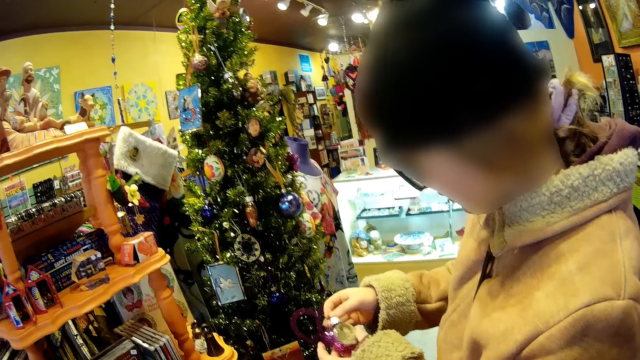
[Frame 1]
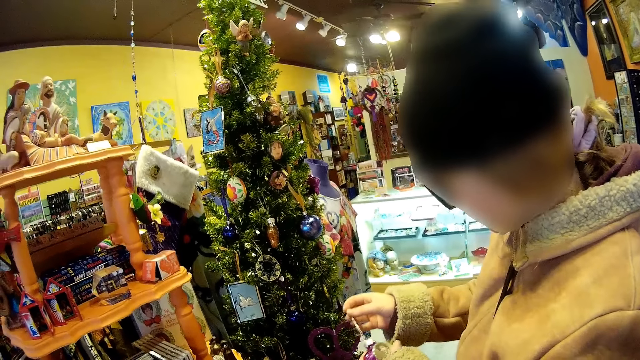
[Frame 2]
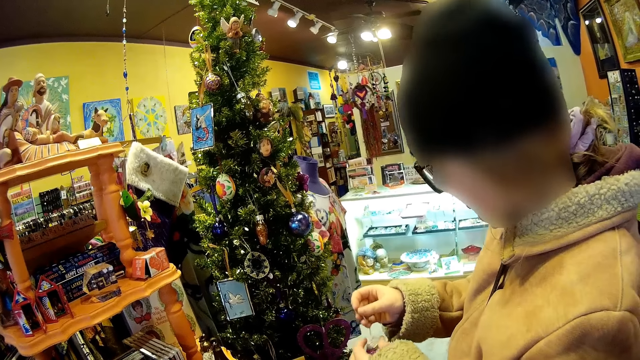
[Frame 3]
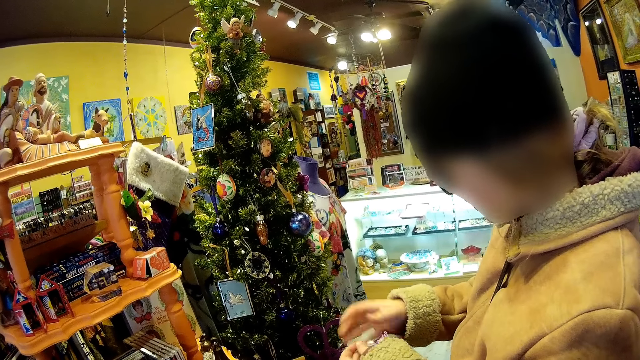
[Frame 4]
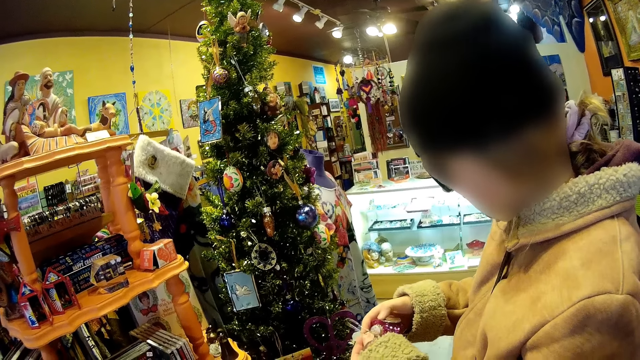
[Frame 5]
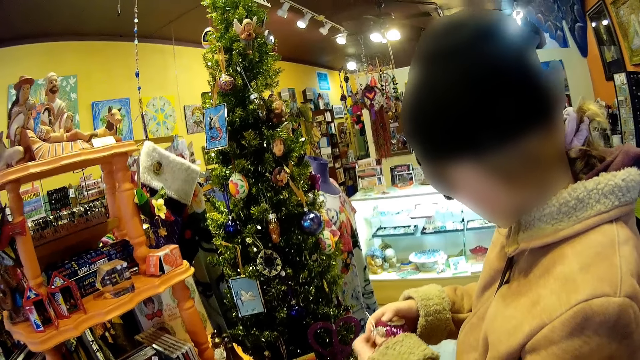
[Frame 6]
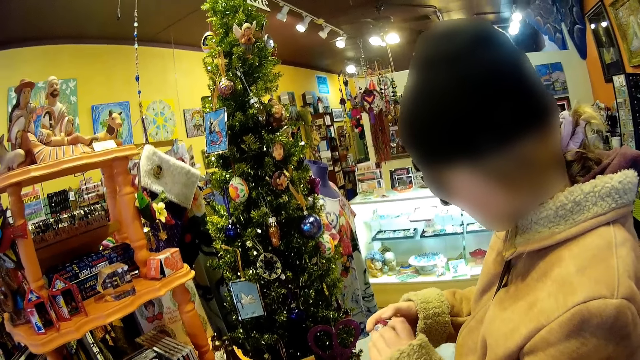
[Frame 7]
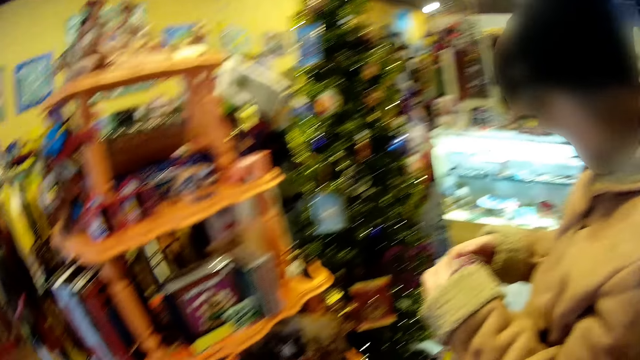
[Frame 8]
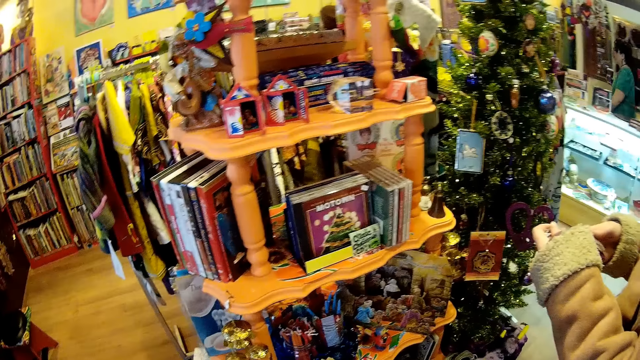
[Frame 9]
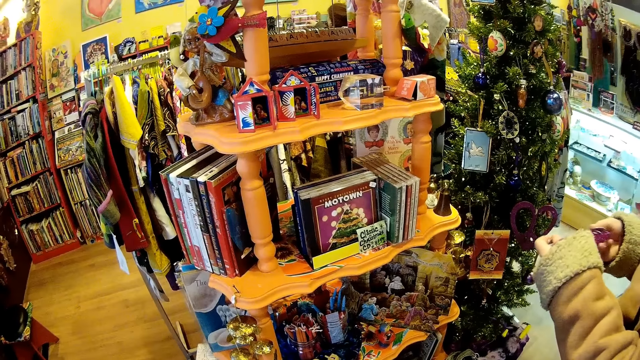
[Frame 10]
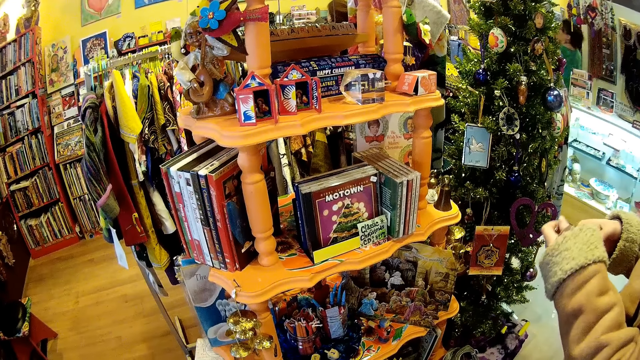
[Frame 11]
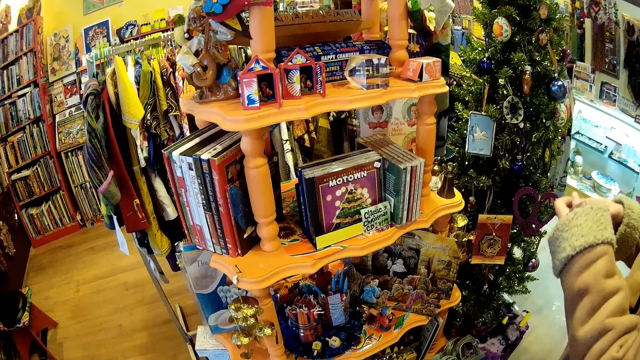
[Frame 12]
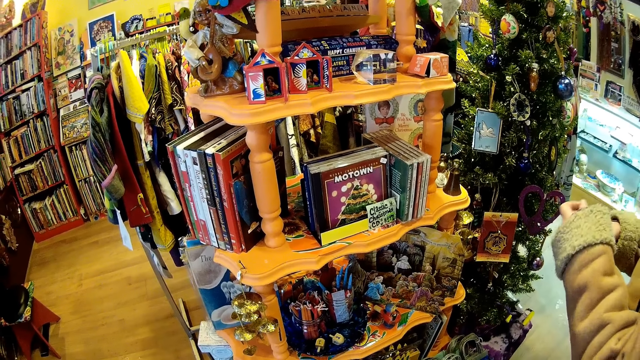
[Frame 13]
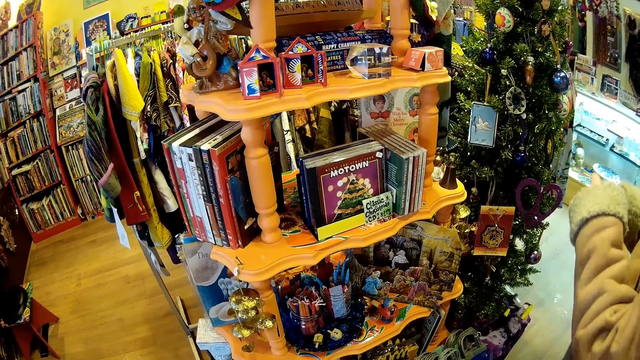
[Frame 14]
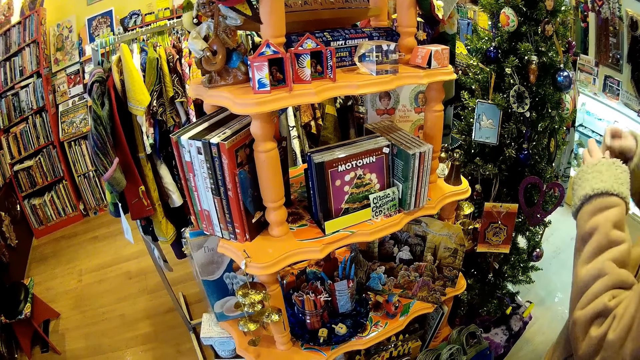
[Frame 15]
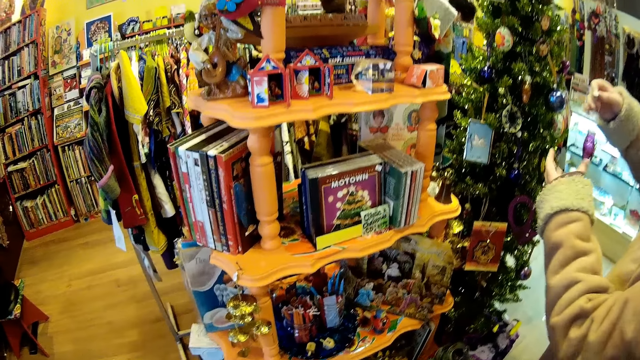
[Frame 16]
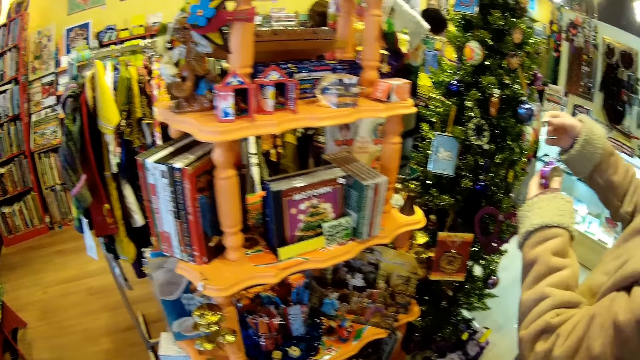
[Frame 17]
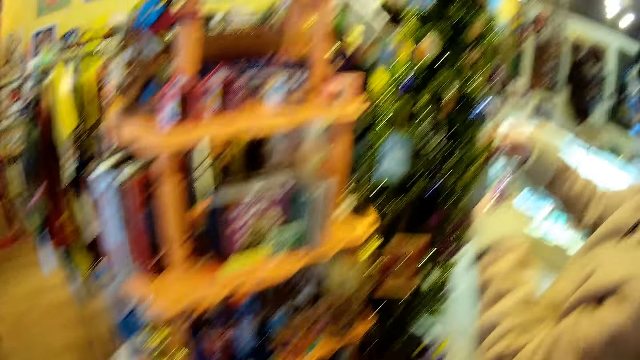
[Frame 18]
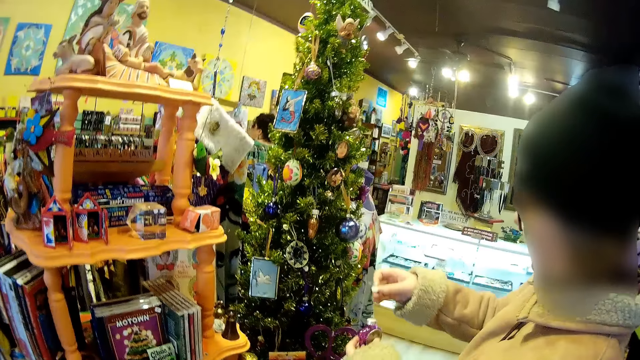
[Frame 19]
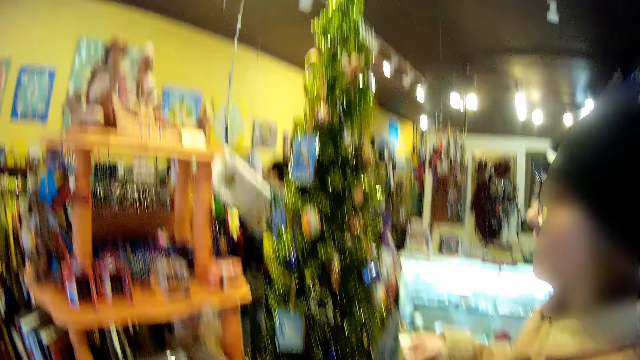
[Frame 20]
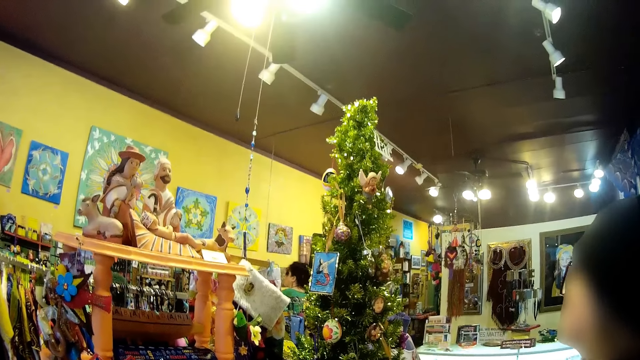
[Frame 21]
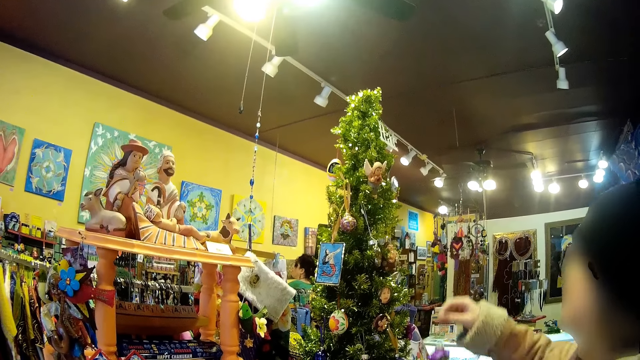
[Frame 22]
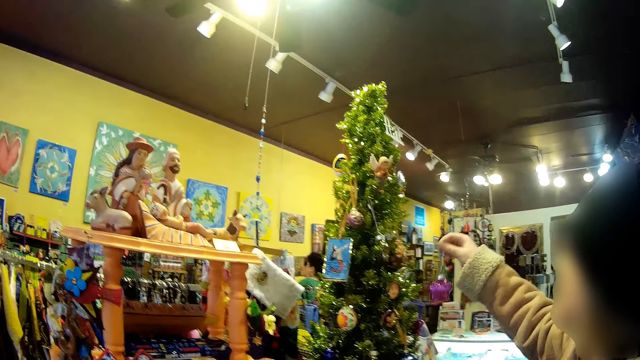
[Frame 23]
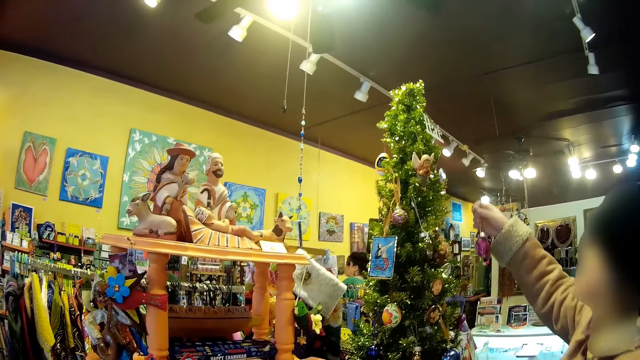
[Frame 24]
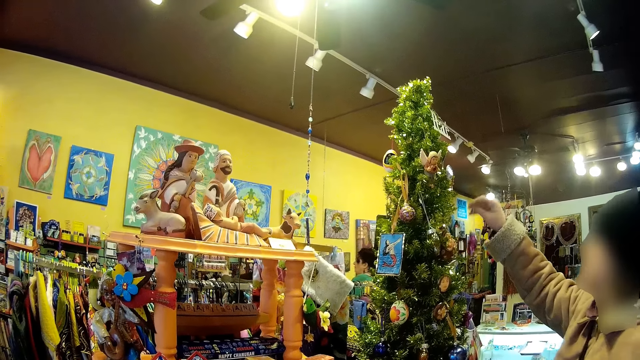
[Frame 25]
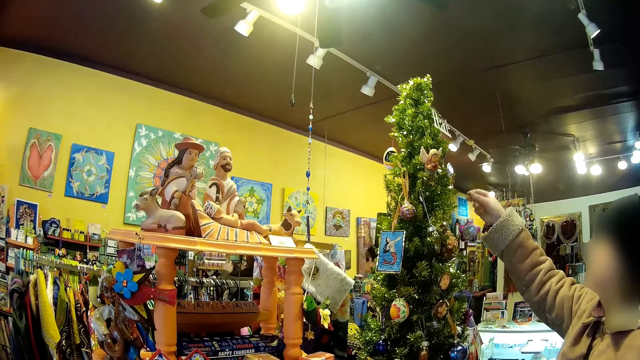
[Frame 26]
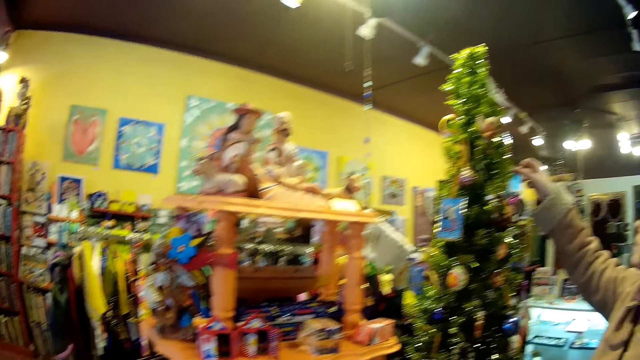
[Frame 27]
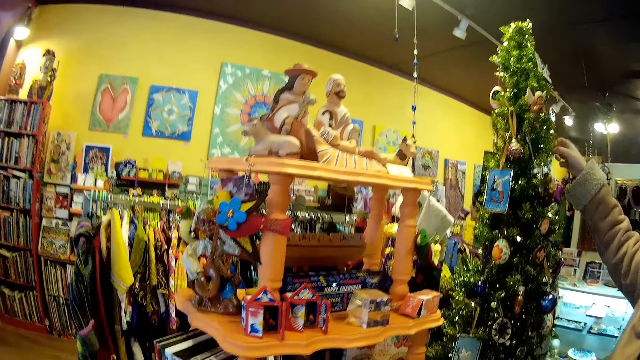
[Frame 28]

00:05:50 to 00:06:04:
A lady puts the glass ball on the Christmas tree. The lady looks at the Christmas tree and puts the glass on the Christmas tree.

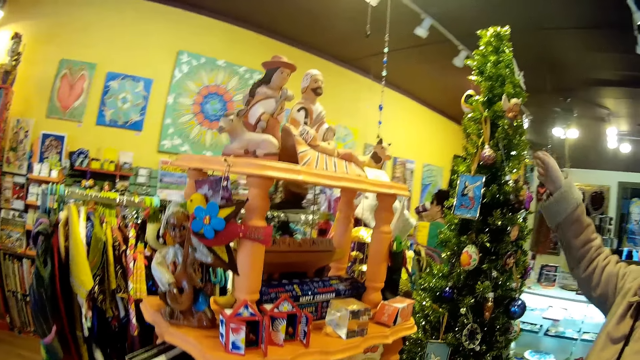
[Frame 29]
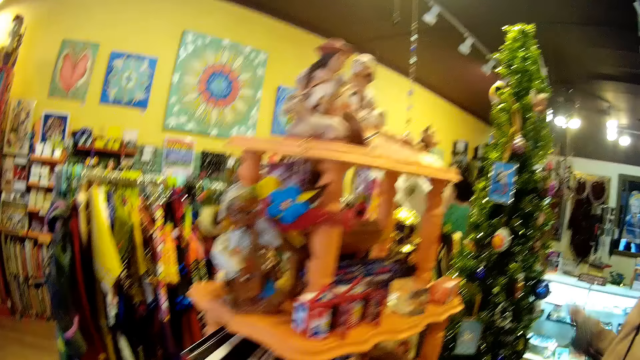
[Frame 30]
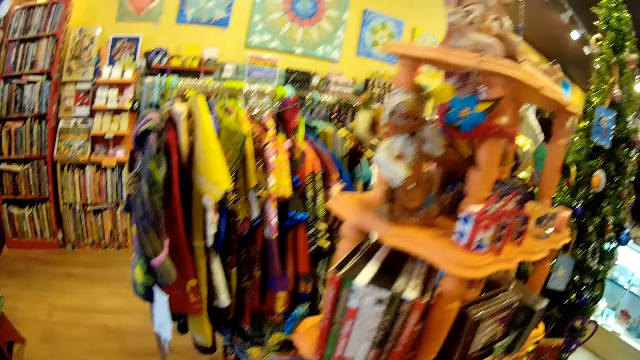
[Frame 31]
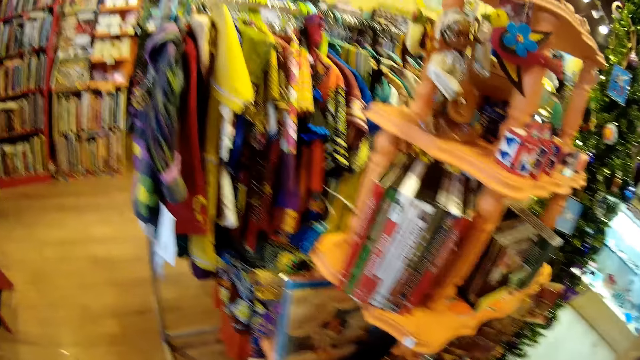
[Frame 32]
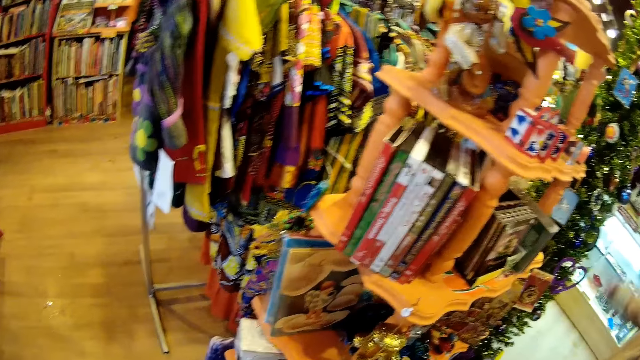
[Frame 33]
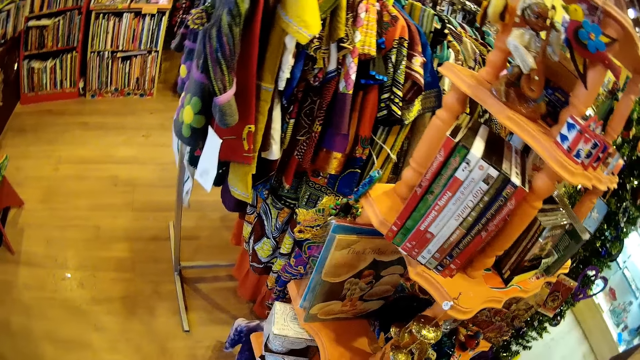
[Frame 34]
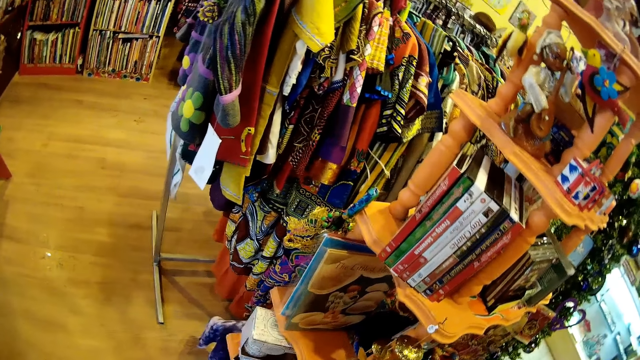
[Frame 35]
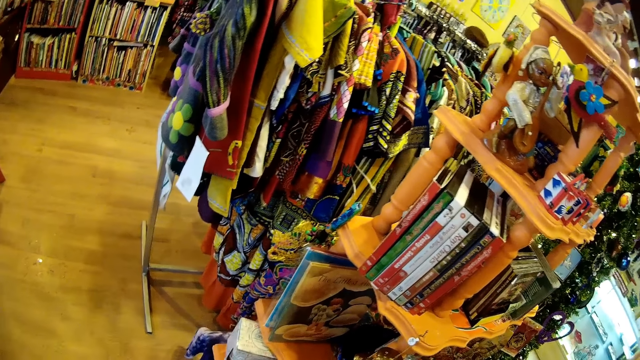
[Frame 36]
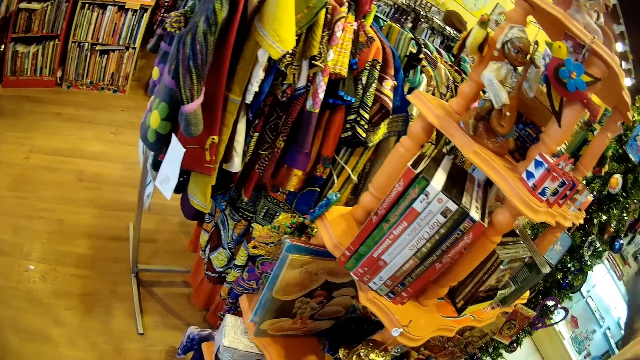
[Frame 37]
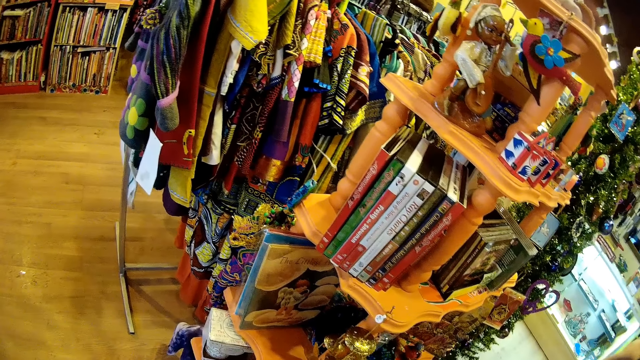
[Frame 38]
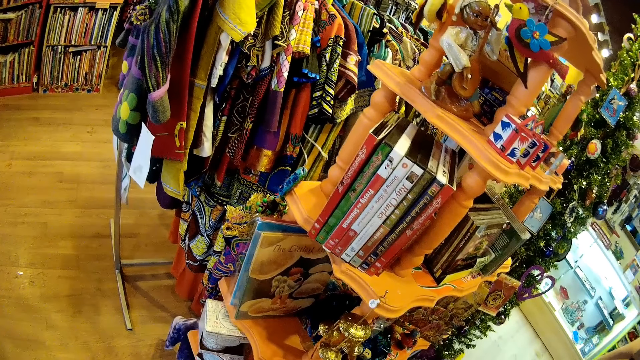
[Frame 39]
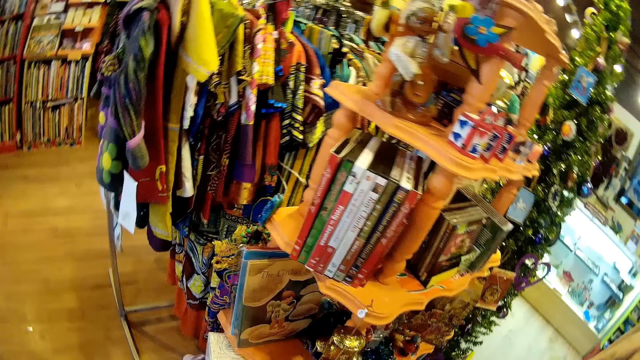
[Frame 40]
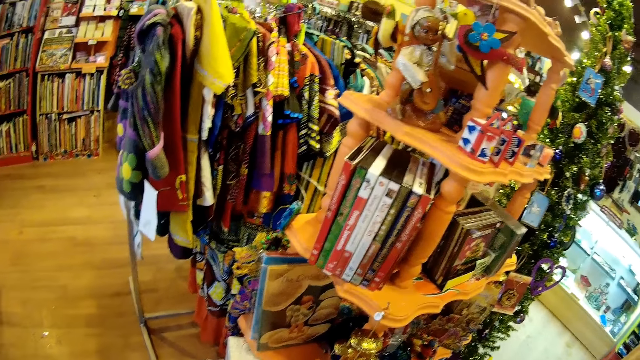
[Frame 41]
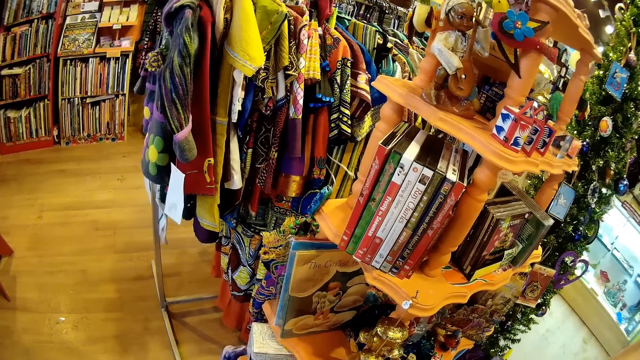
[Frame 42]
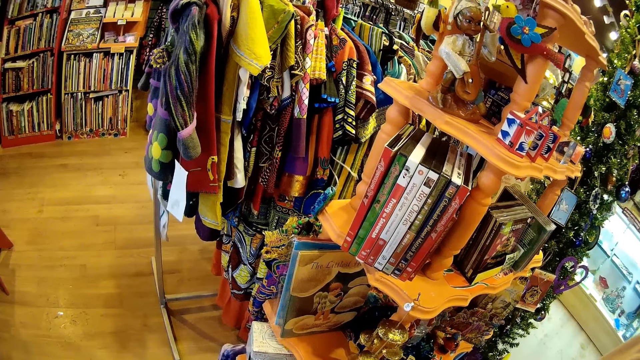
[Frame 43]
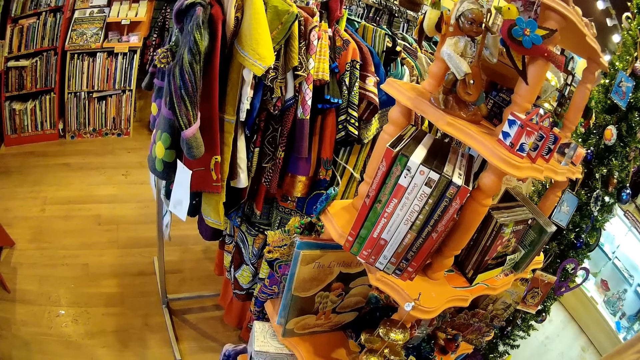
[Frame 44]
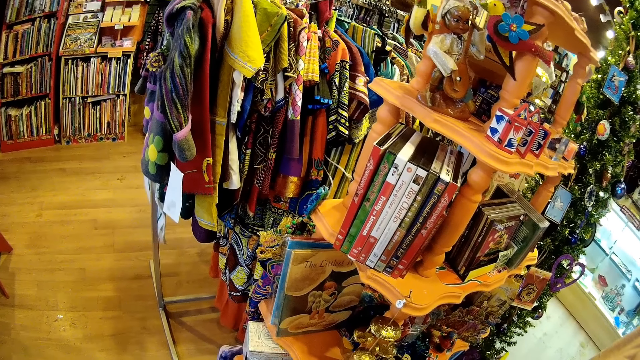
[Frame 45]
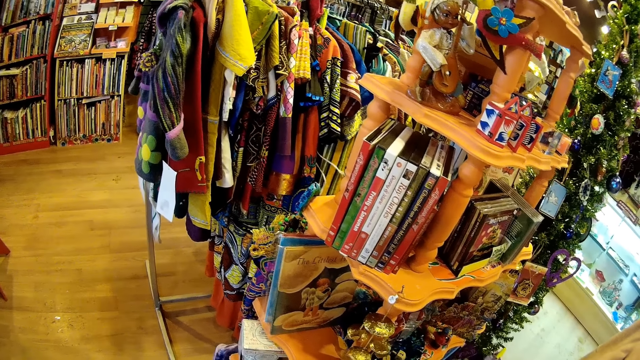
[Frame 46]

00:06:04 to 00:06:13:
A lady looks around. The camera wearer looks around.
